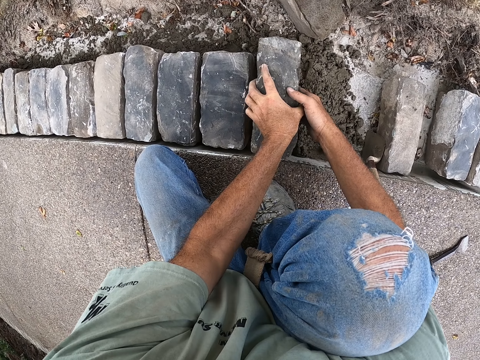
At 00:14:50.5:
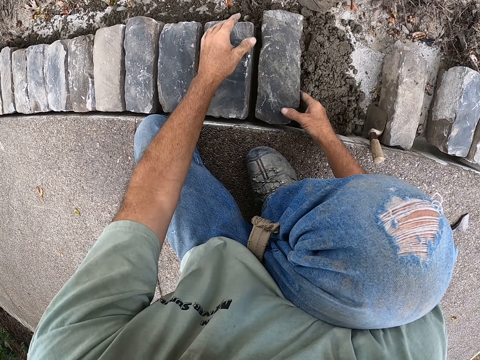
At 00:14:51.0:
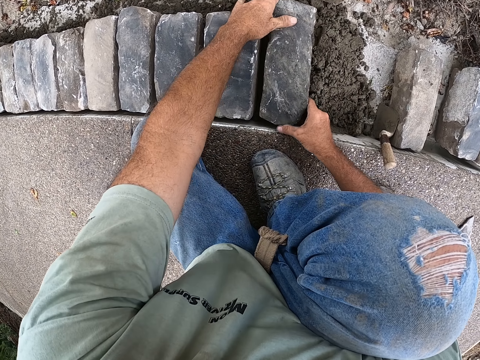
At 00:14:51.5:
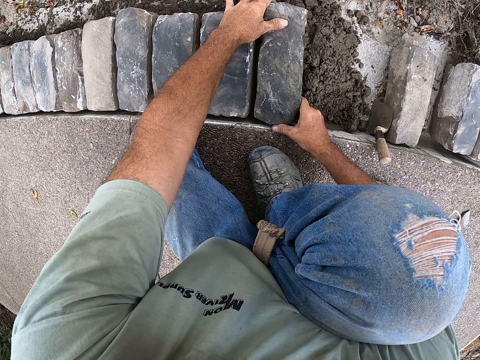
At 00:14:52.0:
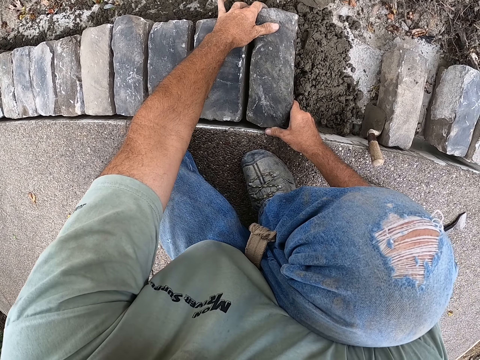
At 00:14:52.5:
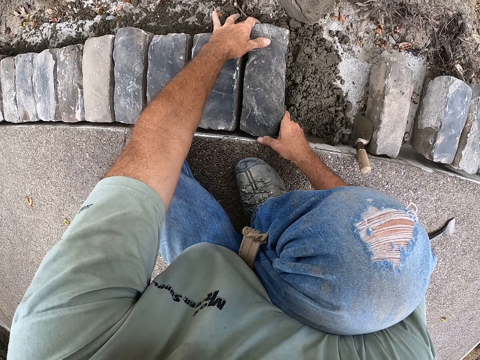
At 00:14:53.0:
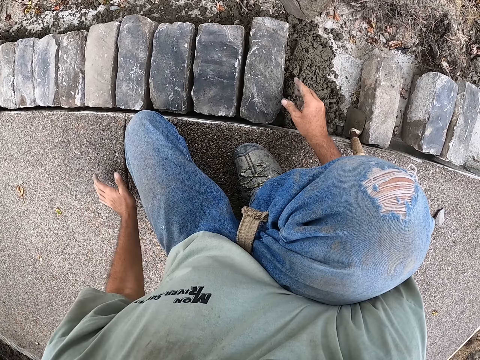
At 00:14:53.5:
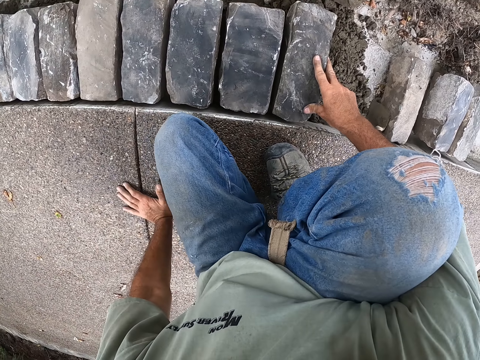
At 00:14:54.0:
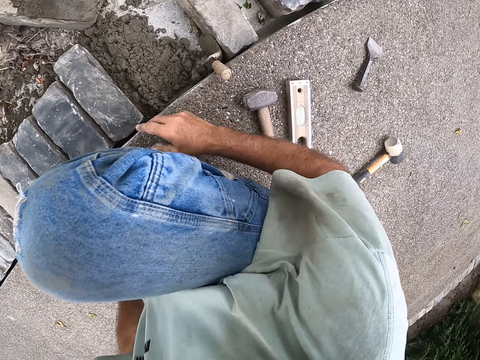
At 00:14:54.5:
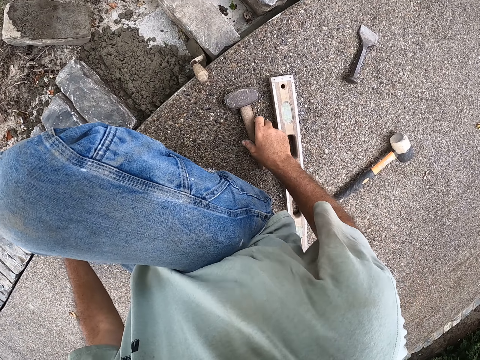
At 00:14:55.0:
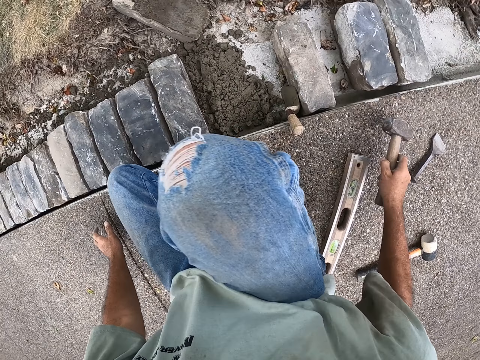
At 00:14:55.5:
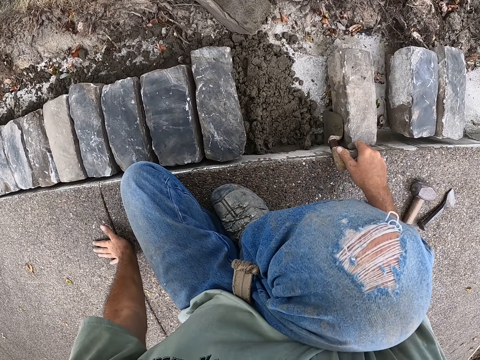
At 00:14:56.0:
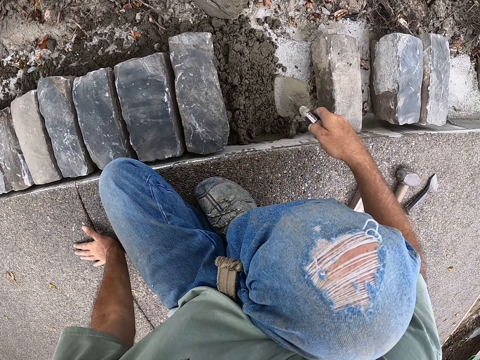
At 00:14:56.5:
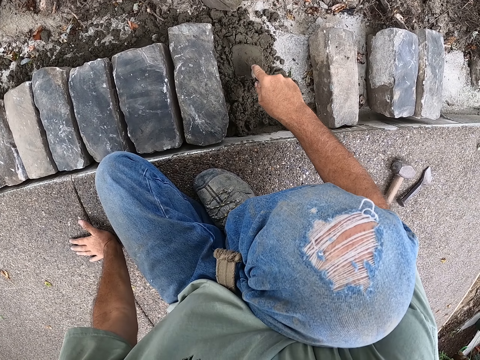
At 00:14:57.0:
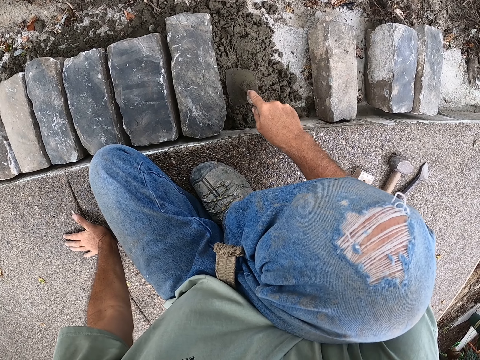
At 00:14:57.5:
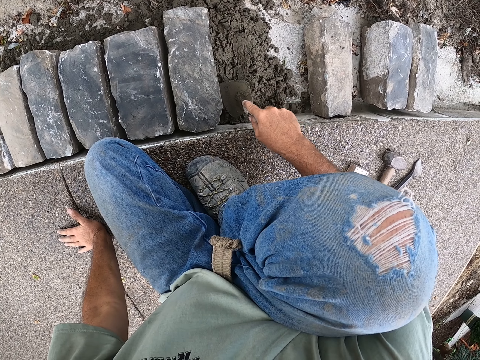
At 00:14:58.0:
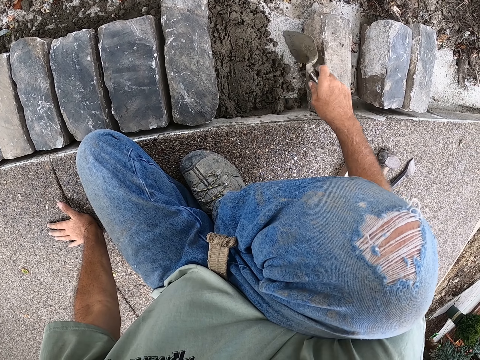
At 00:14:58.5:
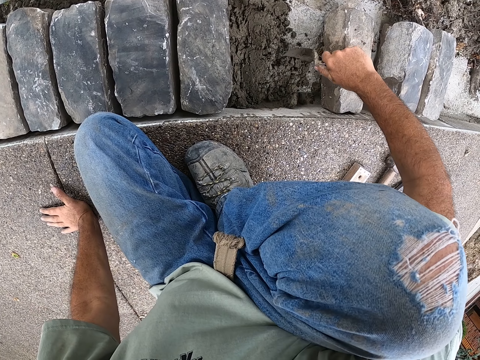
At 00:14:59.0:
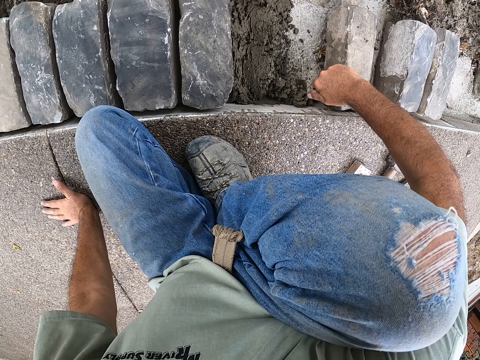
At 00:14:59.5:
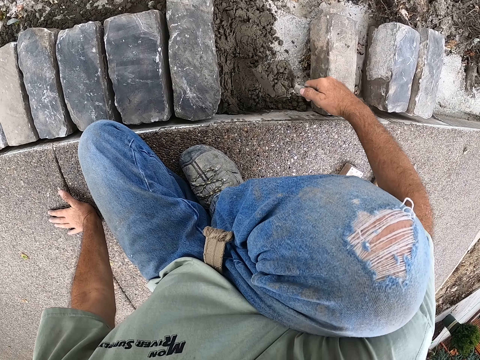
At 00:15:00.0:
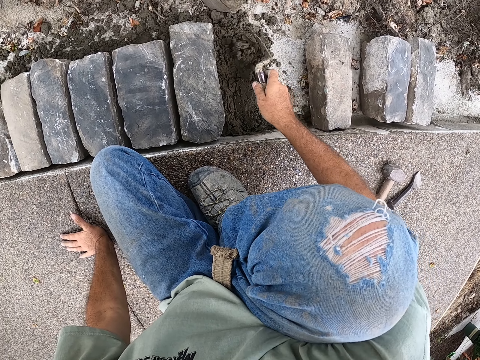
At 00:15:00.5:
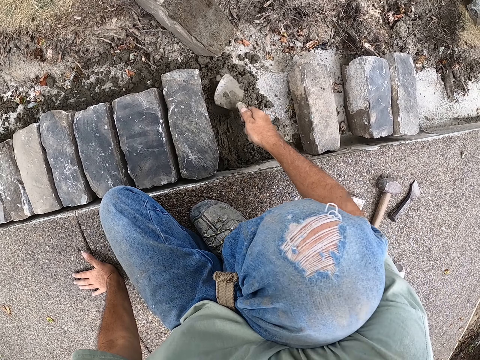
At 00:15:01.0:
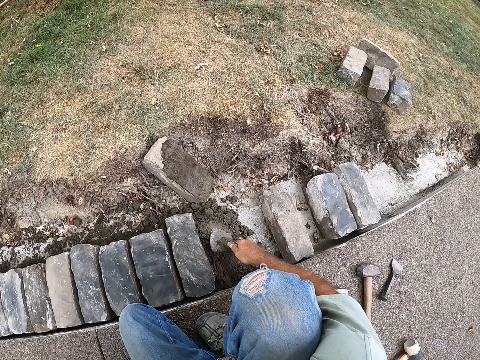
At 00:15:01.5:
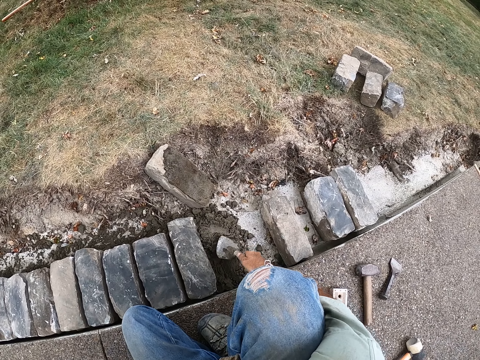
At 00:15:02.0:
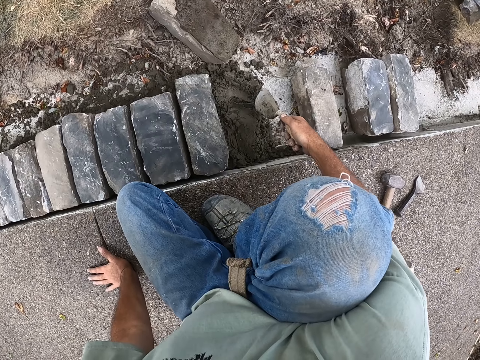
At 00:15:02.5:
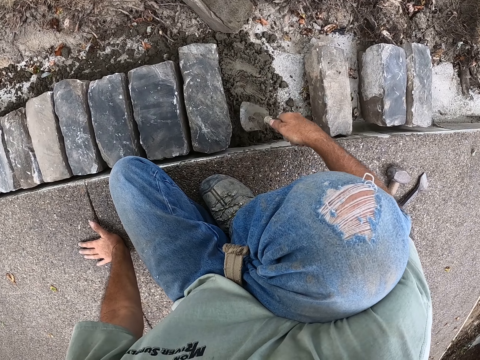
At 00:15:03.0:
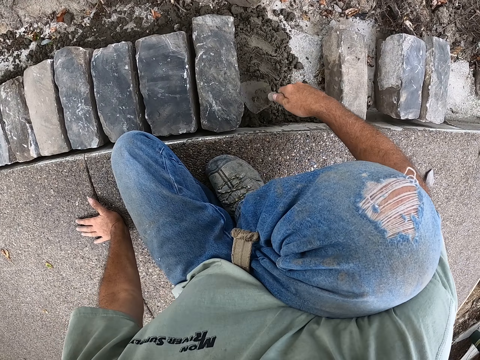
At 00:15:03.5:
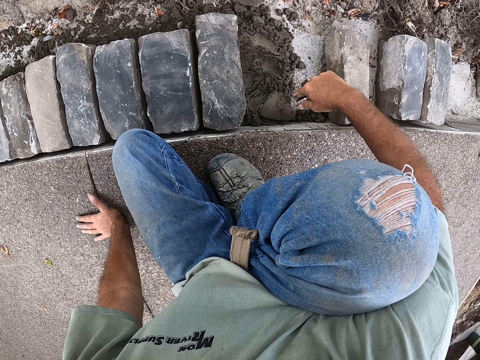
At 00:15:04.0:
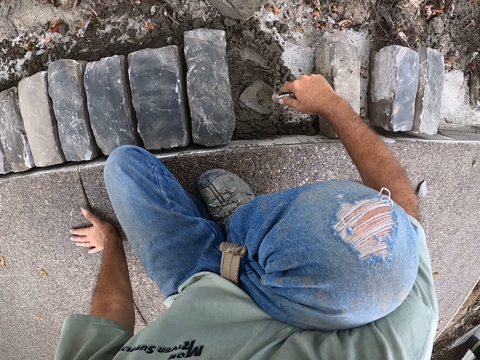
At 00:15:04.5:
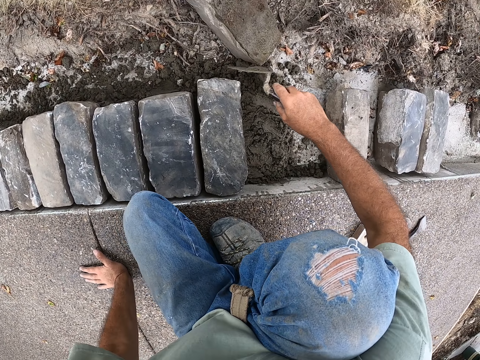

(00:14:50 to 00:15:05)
The camera wearer puts a stone on the concrete. They fit the brick on the cement. They pick a hammer. They move away the hammer on the ground. They drop the hammer. They pick a trowel. They level the concrete using the trowel.

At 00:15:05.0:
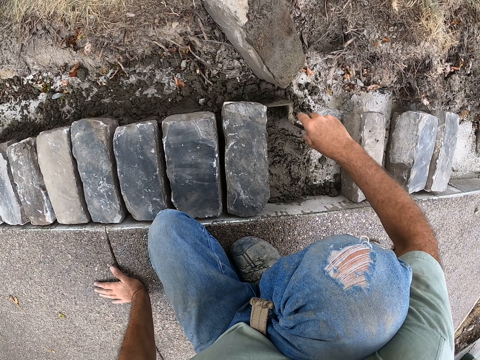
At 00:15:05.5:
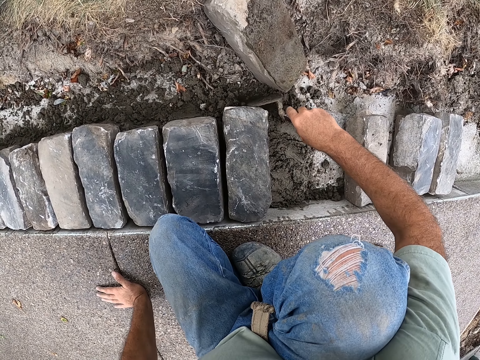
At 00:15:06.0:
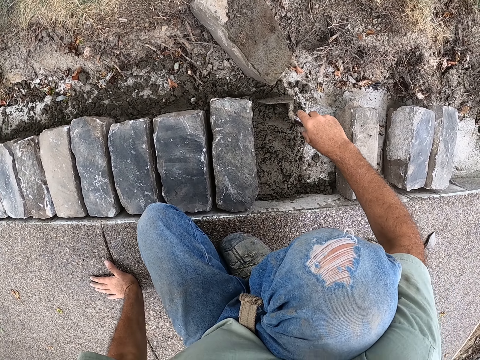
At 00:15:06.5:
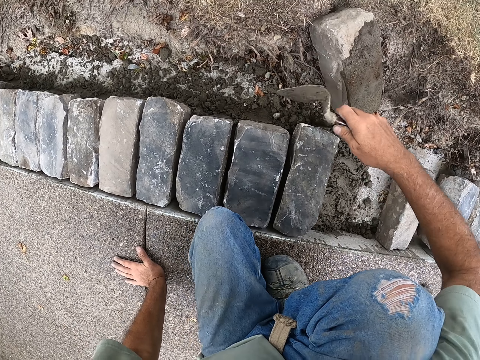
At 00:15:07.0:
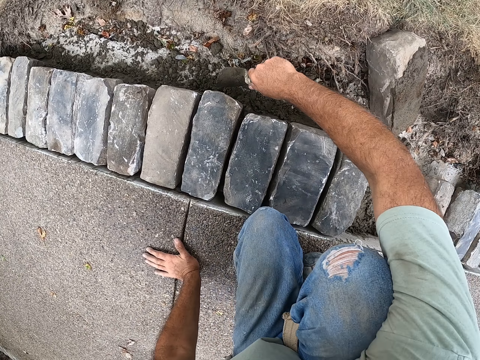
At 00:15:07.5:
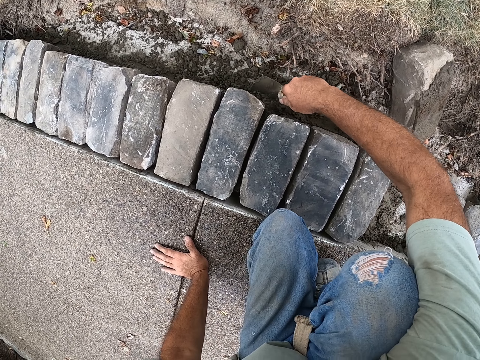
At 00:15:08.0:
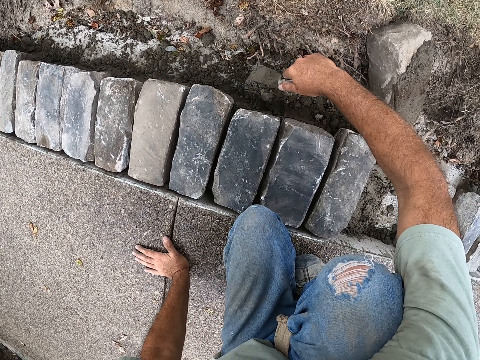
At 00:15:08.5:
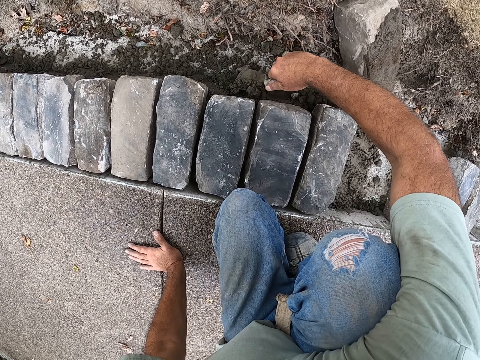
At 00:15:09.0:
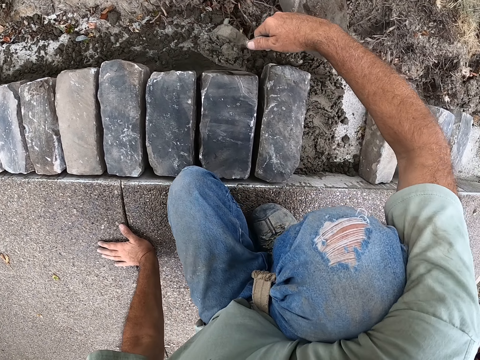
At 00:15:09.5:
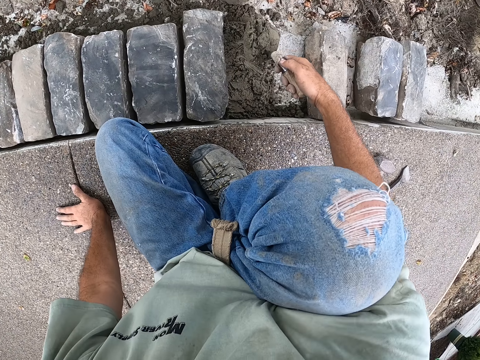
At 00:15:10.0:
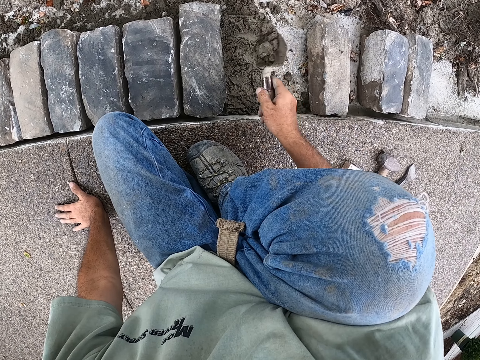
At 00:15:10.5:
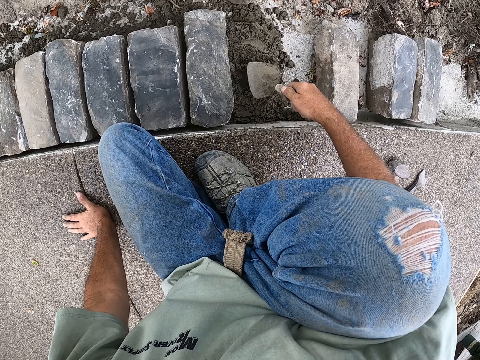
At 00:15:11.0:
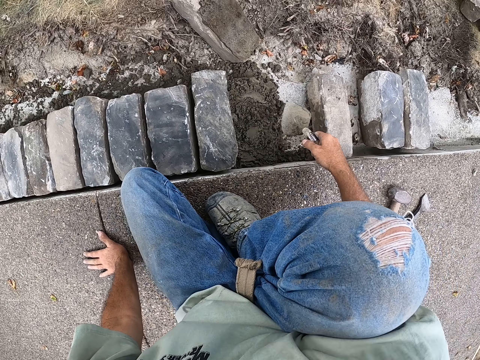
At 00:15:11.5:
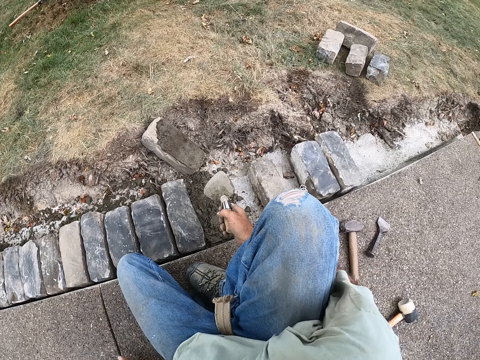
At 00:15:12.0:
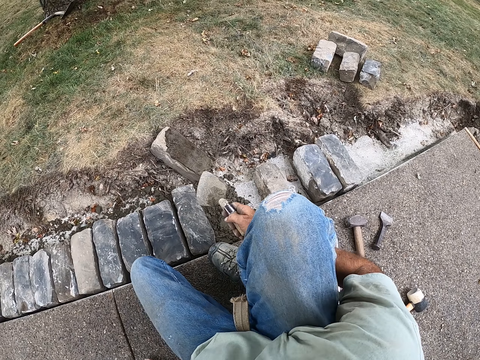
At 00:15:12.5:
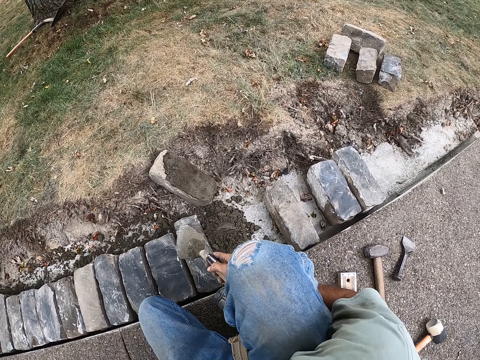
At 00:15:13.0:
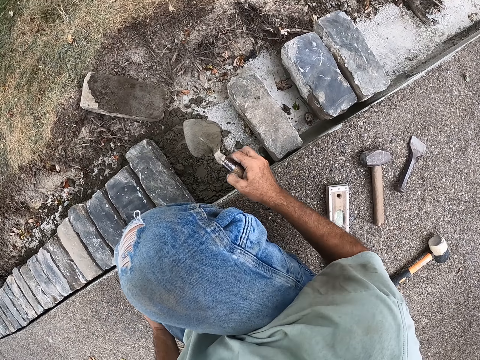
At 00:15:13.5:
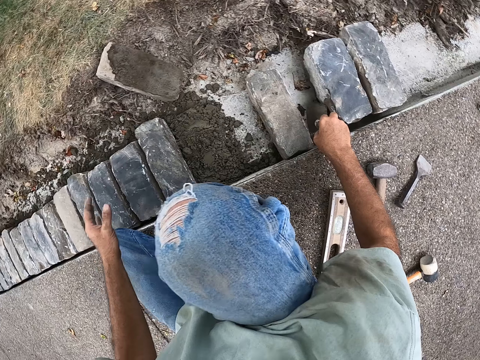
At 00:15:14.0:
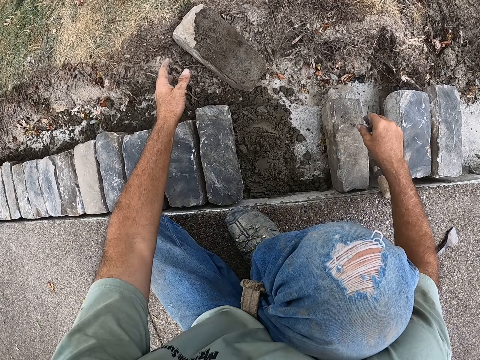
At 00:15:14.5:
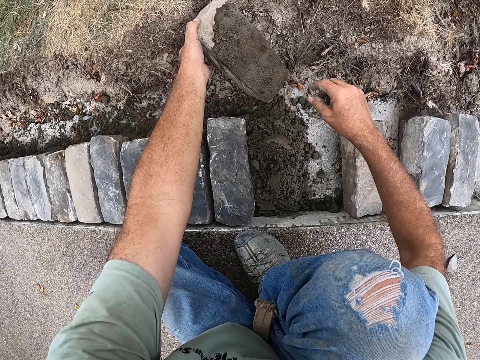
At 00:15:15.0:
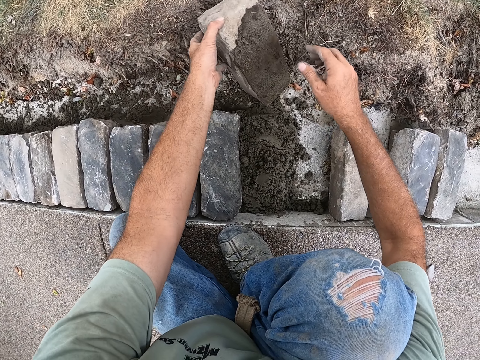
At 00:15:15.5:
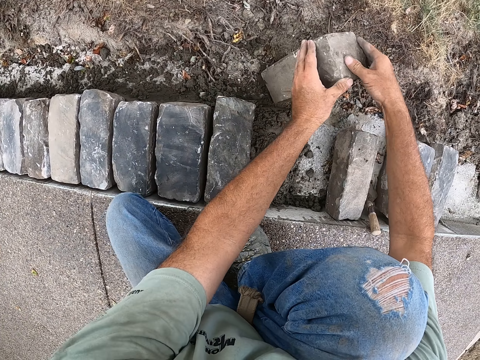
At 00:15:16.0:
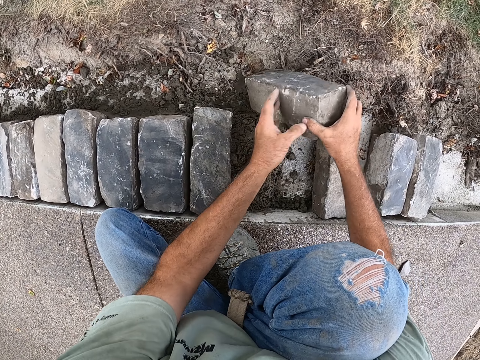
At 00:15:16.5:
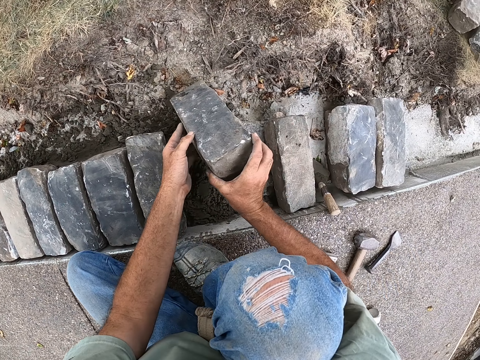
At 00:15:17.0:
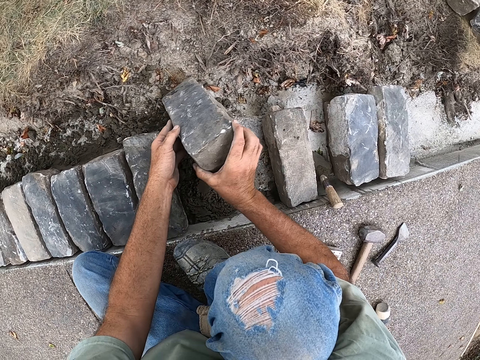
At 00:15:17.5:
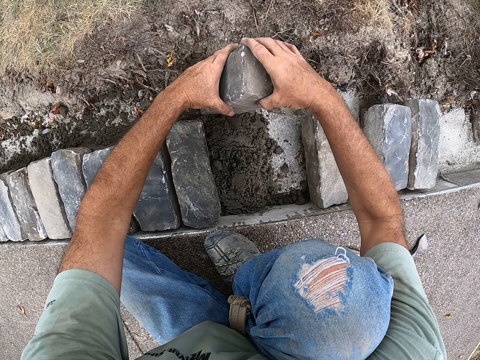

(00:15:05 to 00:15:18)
The camera wearer drops the trowel. They pick the block.
